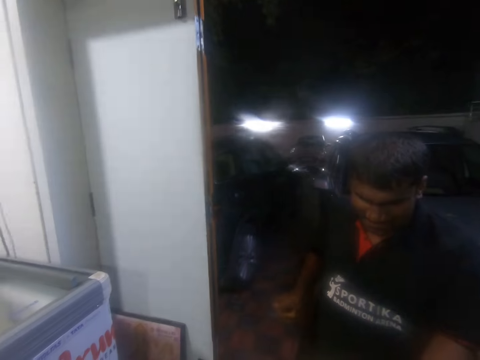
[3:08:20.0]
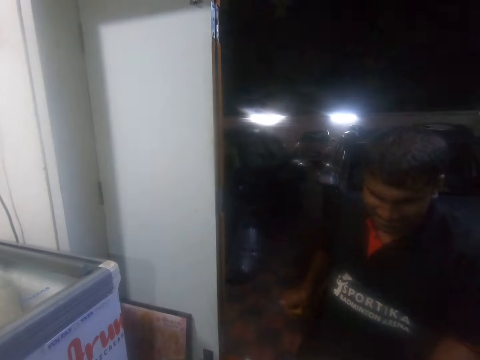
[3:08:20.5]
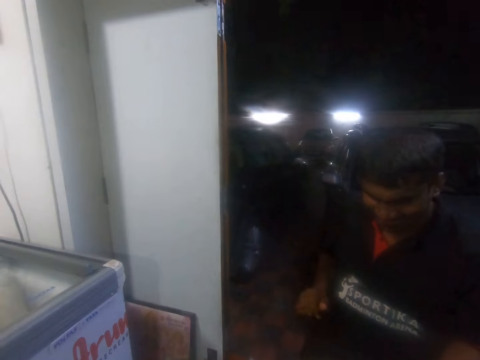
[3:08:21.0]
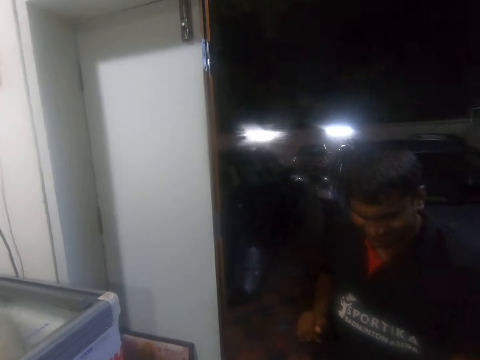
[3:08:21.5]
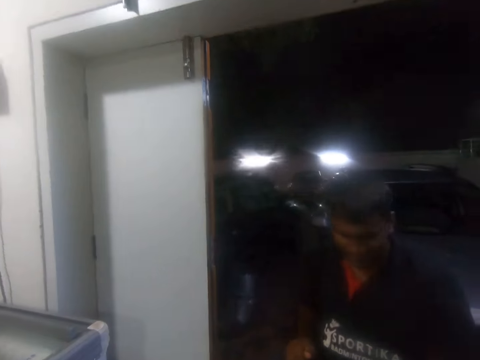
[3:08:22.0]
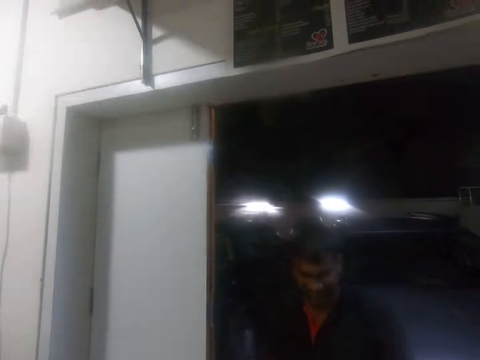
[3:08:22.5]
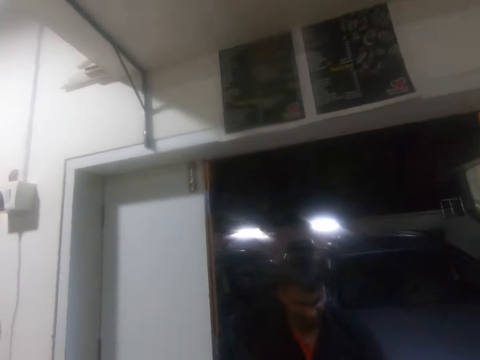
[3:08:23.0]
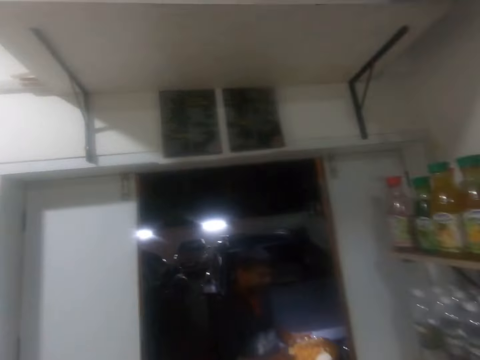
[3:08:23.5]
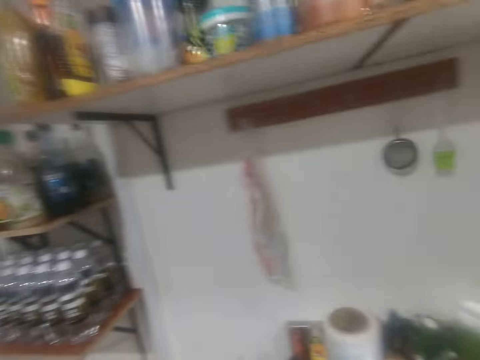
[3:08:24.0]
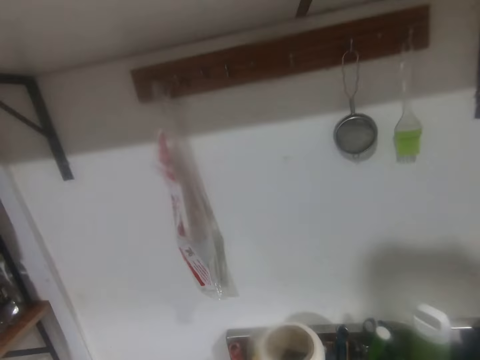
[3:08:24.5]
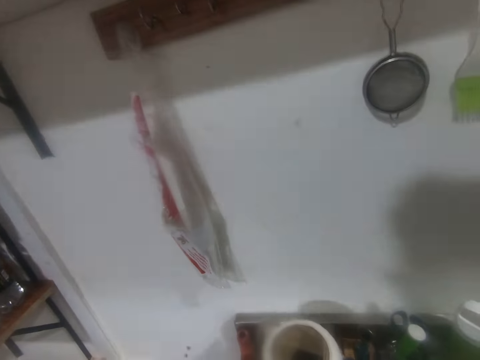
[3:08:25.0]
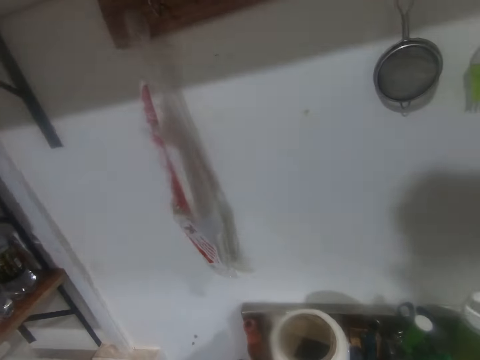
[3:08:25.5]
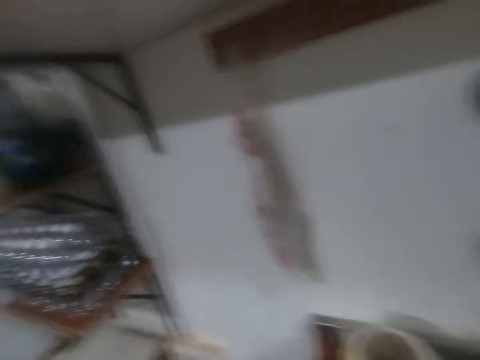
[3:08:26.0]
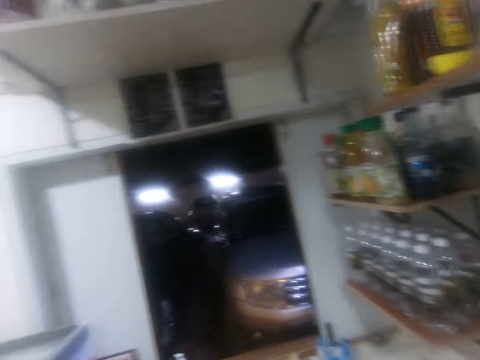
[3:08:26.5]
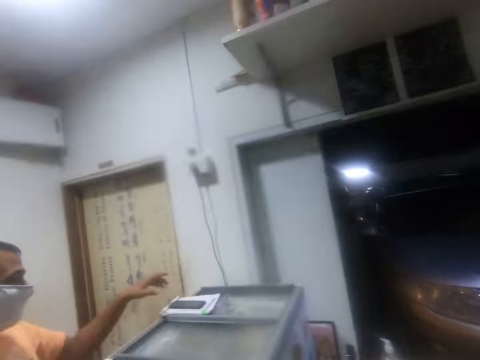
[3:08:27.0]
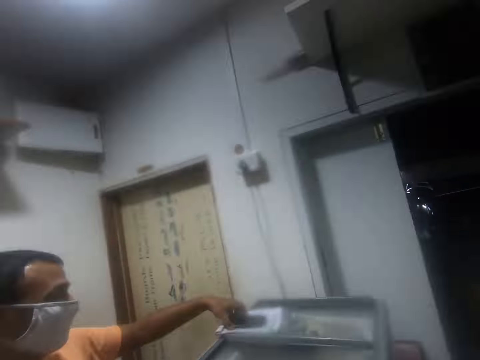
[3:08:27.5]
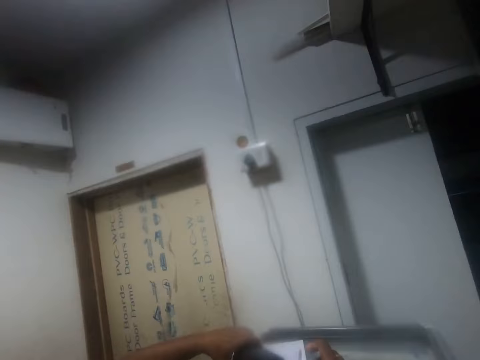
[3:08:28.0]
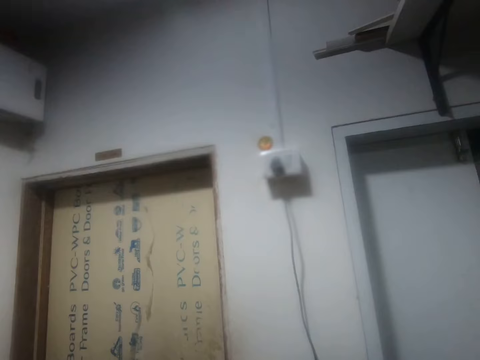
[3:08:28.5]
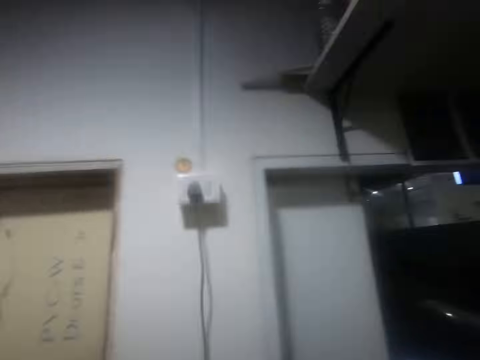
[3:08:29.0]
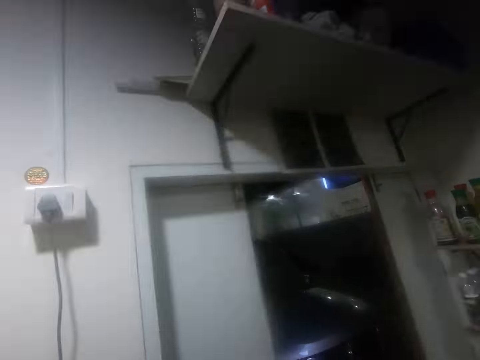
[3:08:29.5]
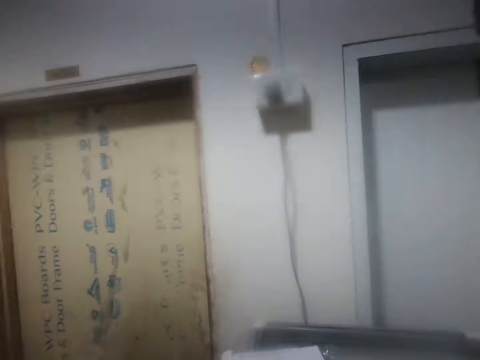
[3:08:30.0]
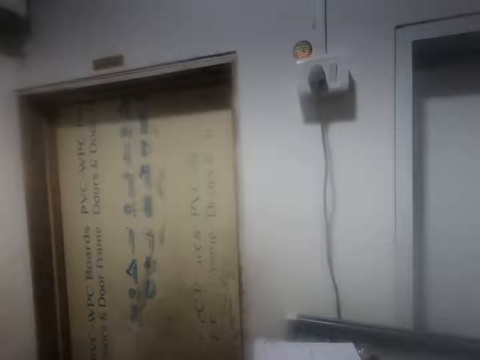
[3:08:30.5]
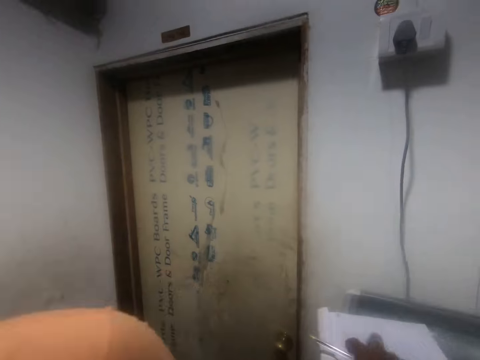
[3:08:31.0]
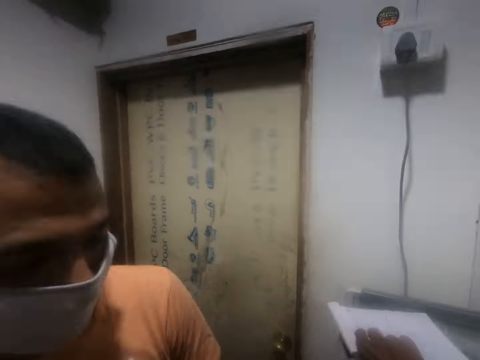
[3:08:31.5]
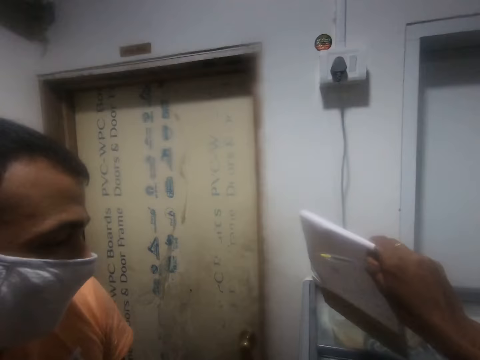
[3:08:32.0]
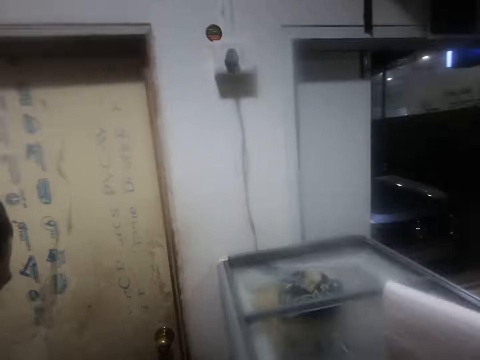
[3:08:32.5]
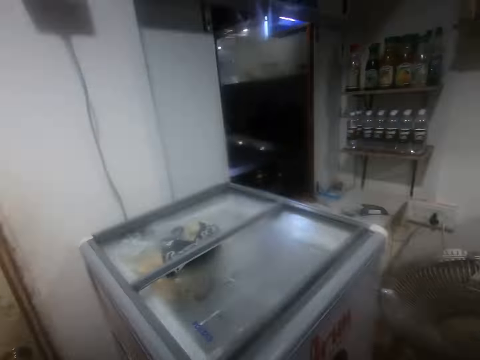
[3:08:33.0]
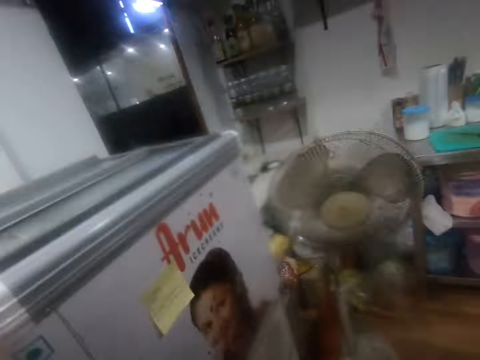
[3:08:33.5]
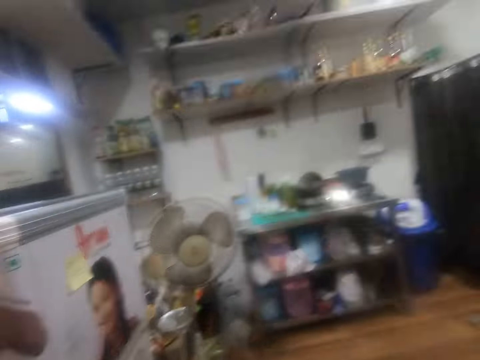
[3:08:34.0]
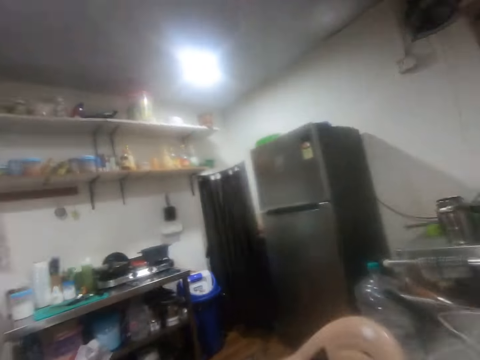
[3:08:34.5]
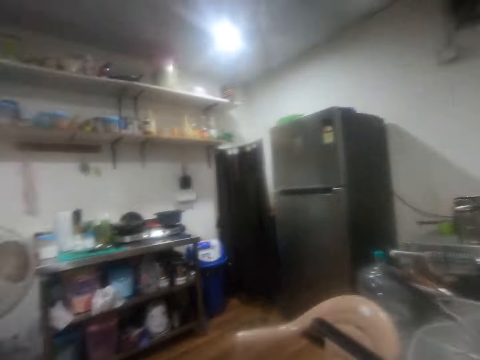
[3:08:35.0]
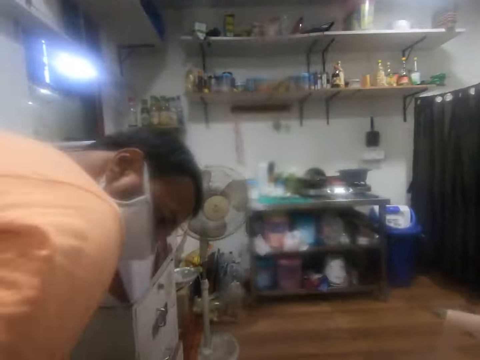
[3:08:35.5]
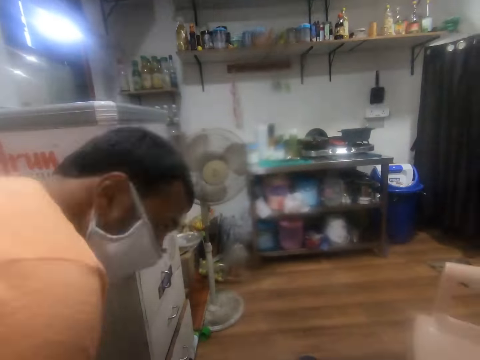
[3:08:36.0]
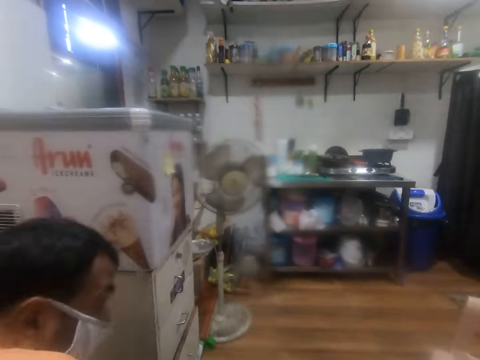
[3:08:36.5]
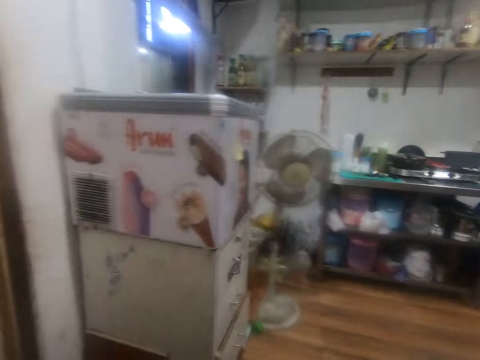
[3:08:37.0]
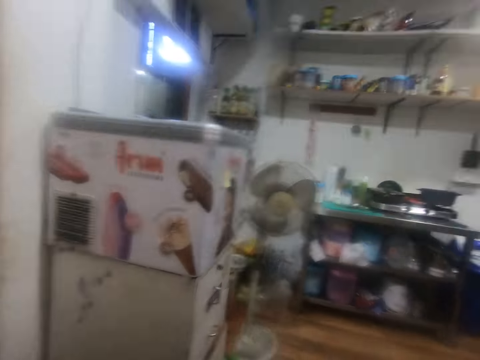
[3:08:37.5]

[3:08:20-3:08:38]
The camera wearer looks. A person interacts with the camera wearer. The camera wearer looks around. He turns around. He interacts with the person. He turns around. A man picks up a phone from a cabinet with his left hand. The camera wearer moves. He turns around. He looks. He picks up a book from the cabinet with a pen in his left hand. He interacts with another person. He moves. He looks around. The man sits on the chair.

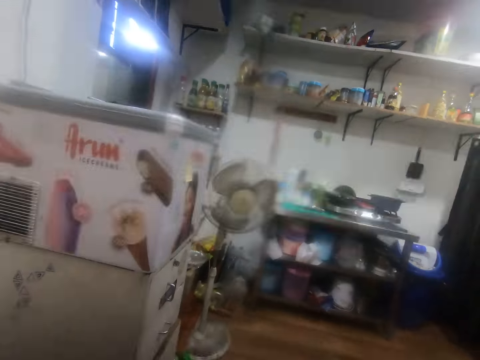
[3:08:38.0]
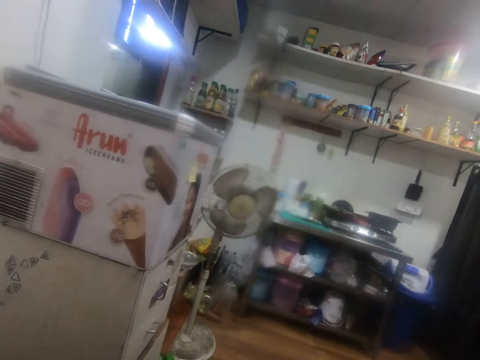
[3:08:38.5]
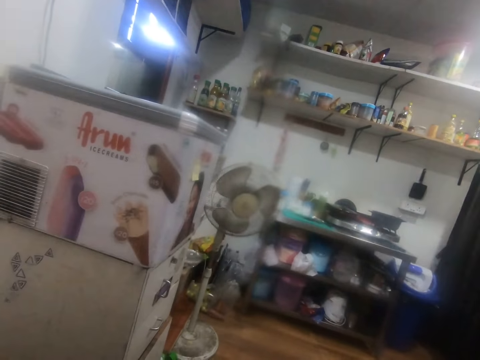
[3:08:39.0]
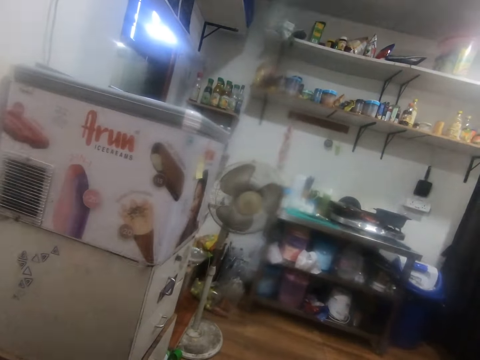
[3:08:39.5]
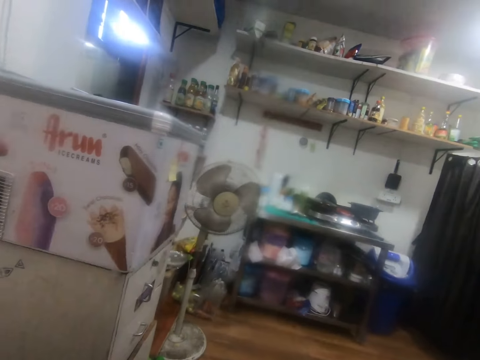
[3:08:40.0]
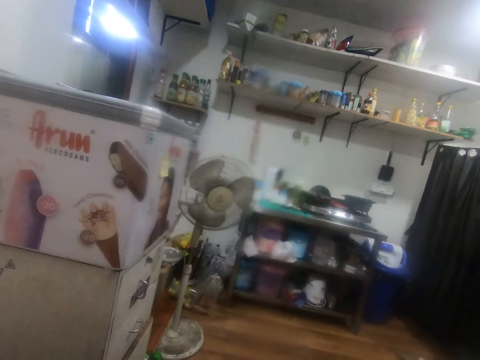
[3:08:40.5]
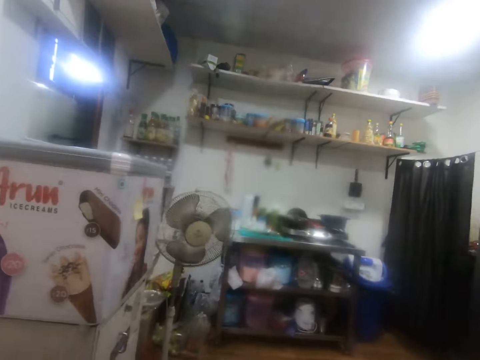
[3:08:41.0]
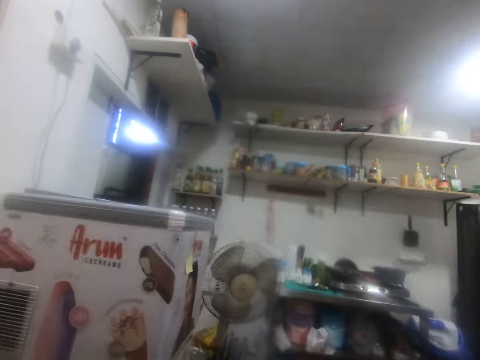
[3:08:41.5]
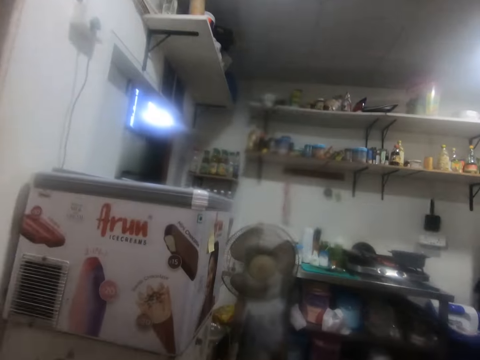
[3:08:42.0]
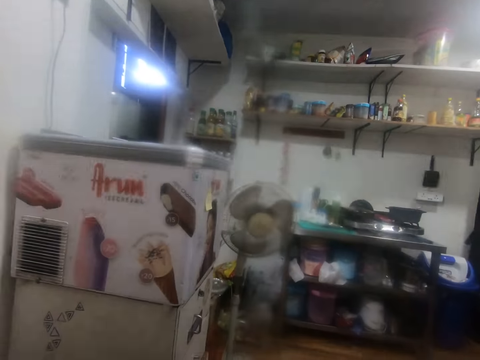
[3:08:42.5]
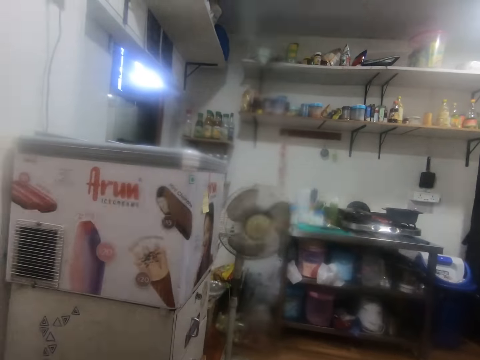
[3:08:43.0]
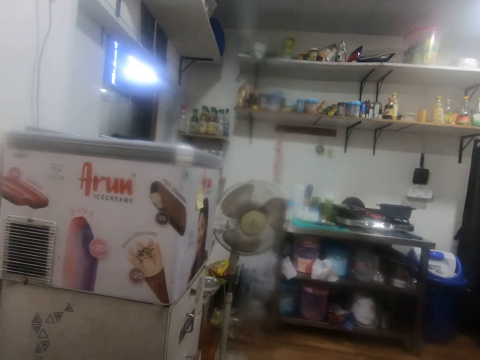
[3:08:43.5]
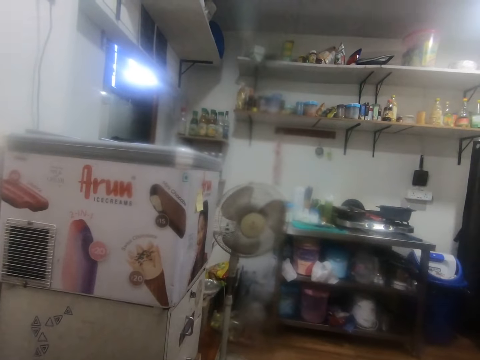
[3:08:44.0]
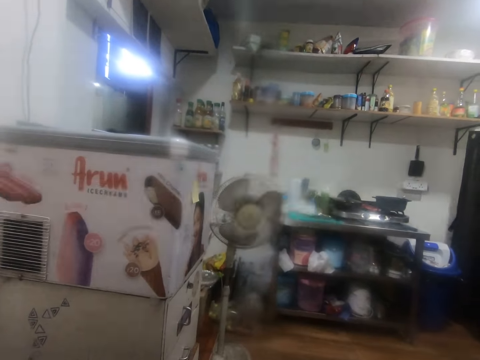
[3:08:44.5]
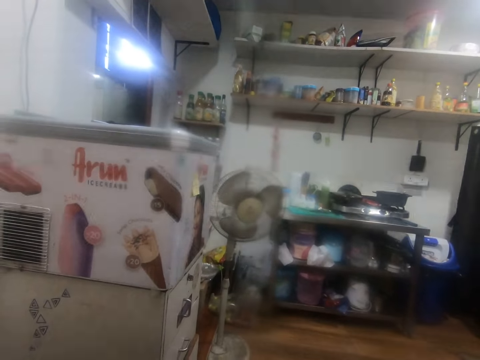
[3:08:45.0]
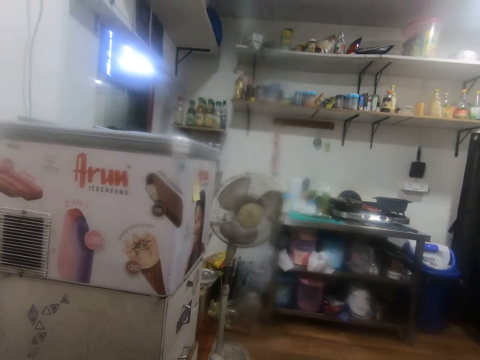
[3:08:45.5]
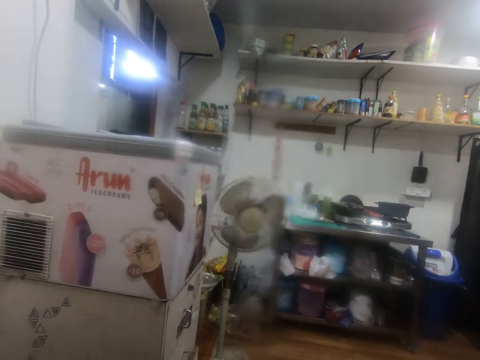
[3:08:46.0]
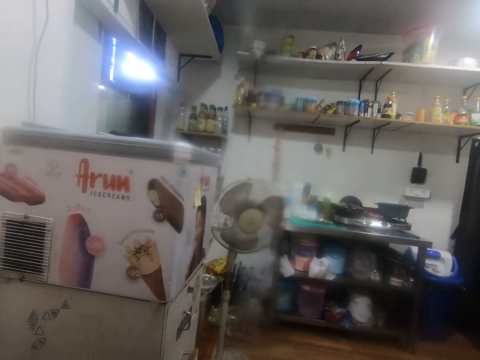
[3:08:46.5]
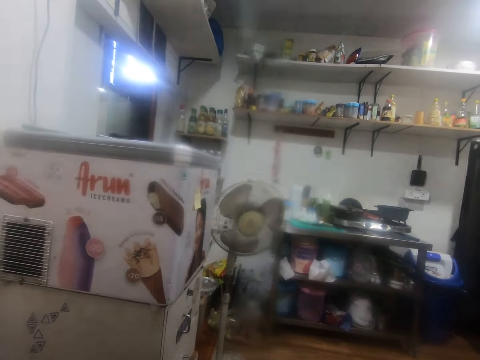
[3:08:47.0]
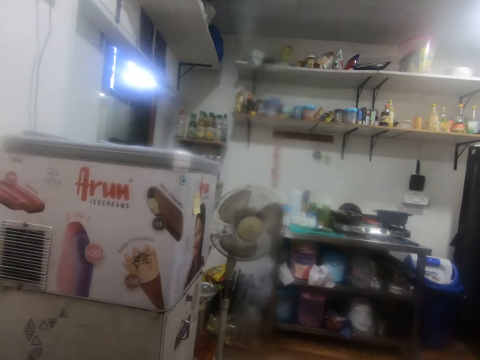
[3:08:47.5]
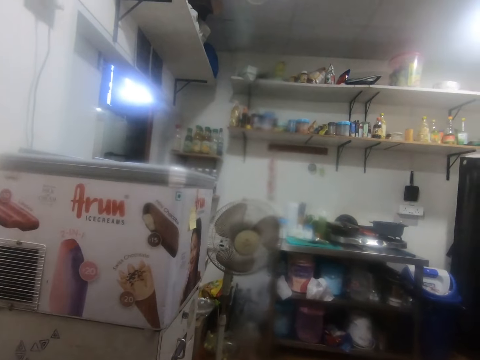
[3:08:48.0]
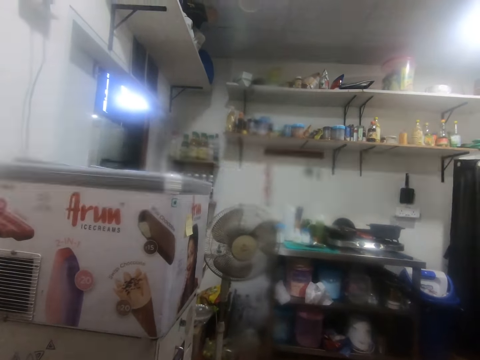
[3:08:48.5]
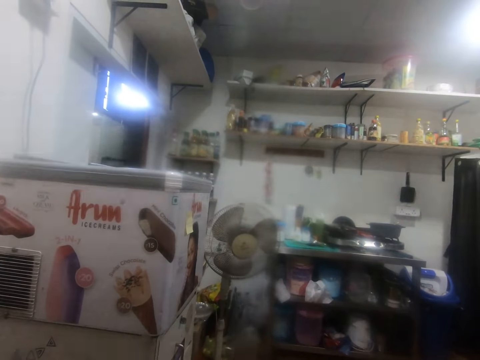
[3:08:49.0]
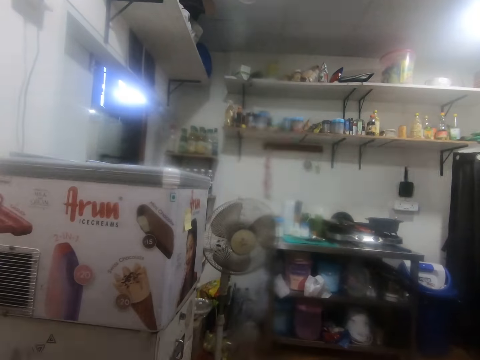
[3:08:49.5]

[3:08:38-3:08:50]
The camera wearer looks.
